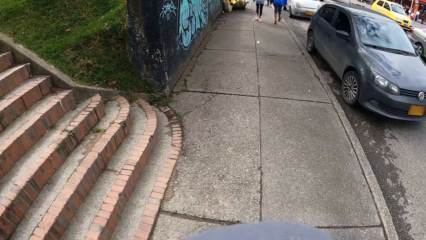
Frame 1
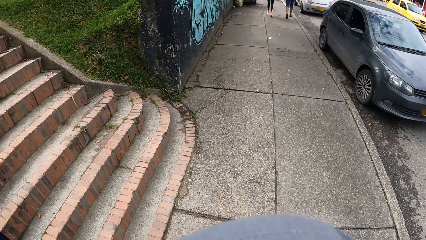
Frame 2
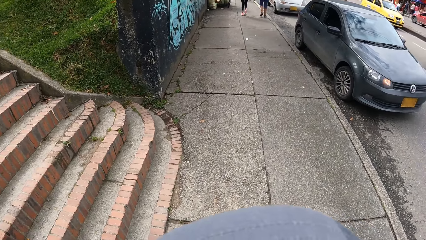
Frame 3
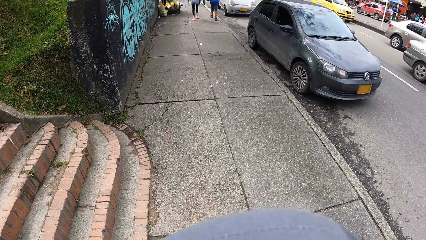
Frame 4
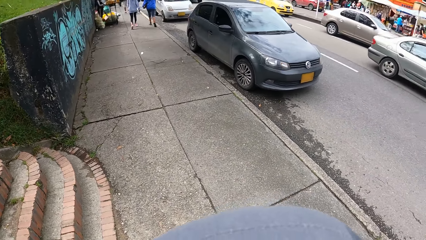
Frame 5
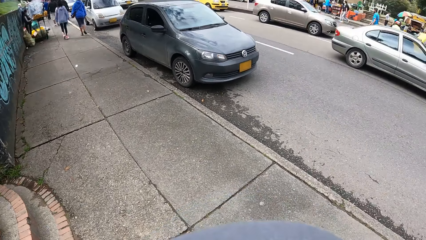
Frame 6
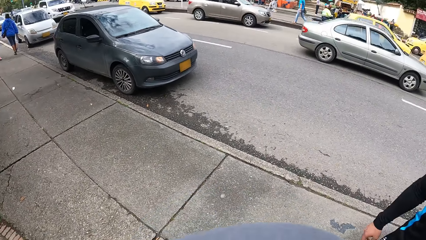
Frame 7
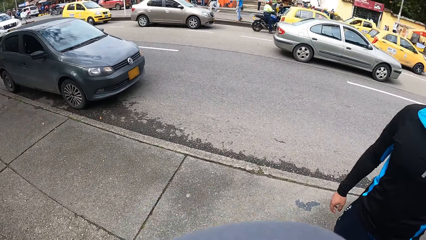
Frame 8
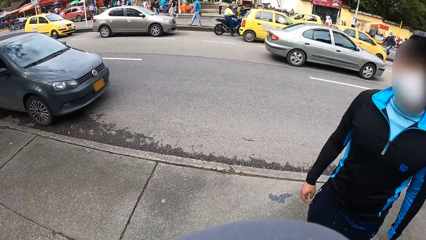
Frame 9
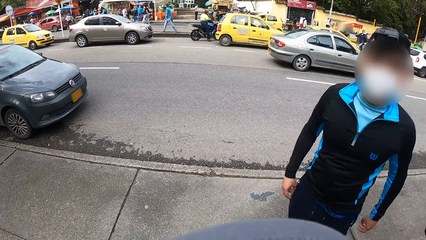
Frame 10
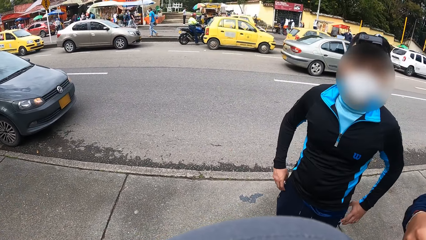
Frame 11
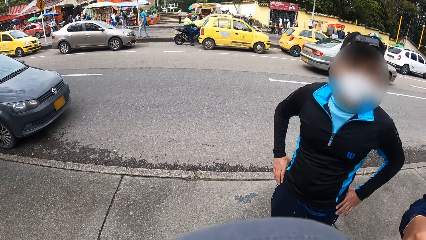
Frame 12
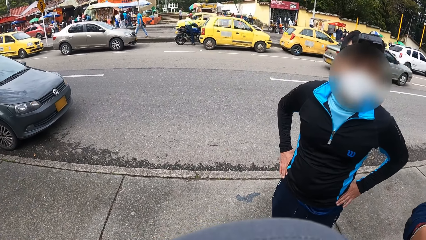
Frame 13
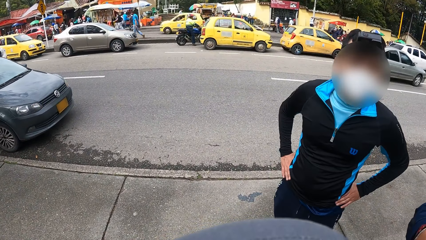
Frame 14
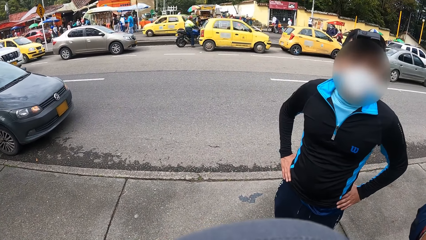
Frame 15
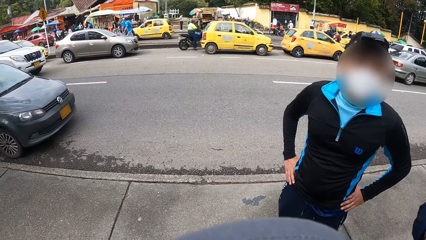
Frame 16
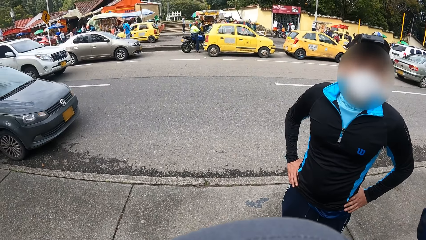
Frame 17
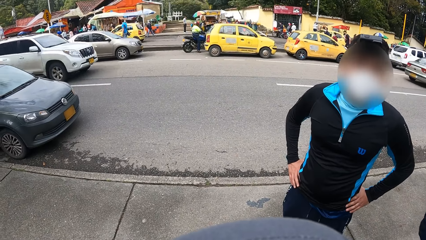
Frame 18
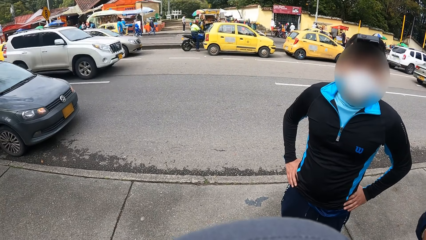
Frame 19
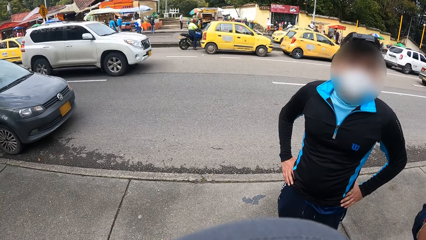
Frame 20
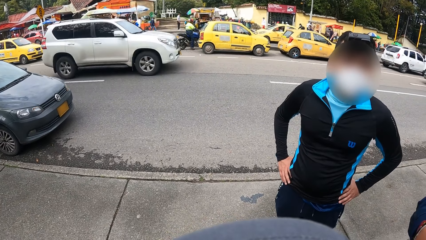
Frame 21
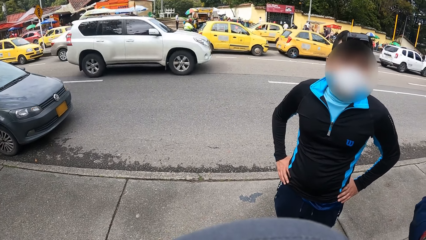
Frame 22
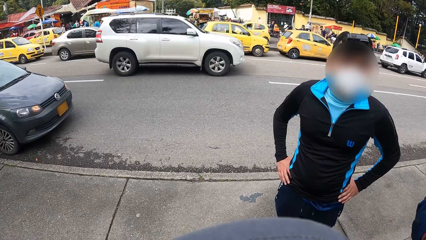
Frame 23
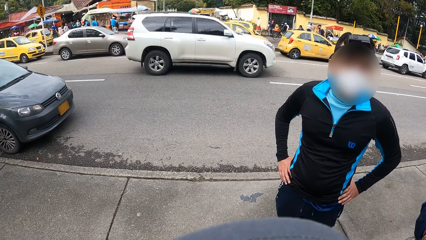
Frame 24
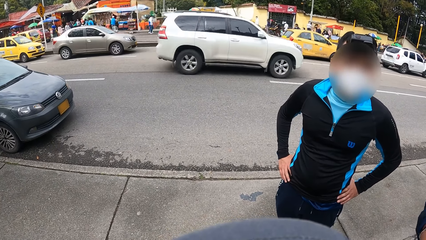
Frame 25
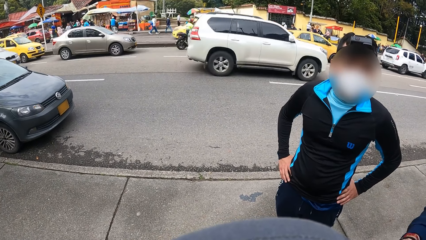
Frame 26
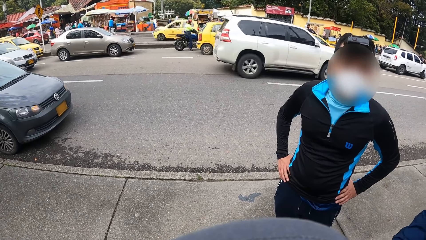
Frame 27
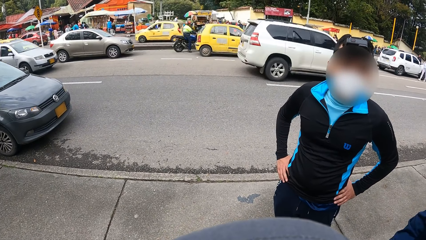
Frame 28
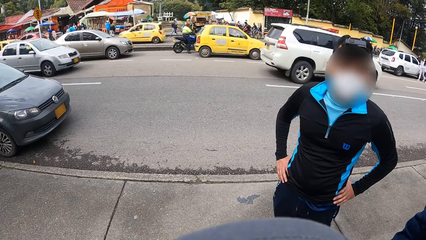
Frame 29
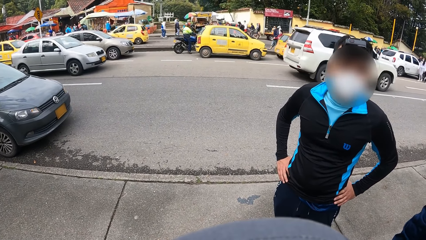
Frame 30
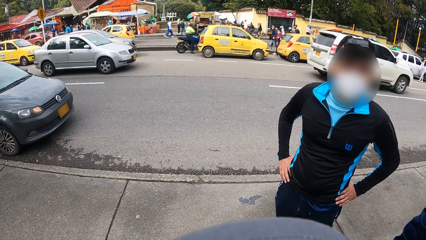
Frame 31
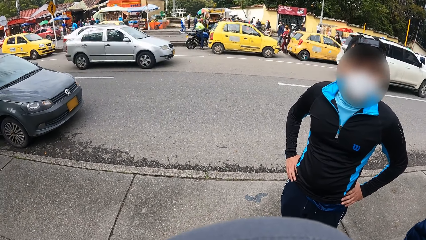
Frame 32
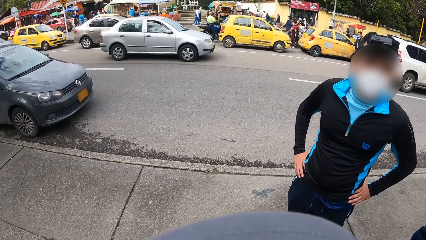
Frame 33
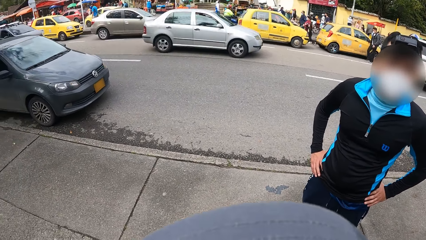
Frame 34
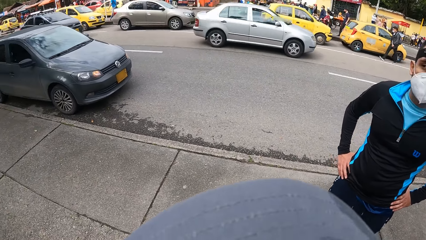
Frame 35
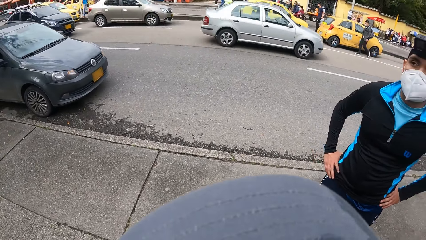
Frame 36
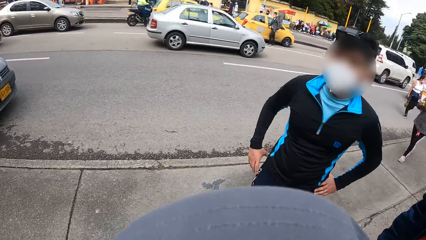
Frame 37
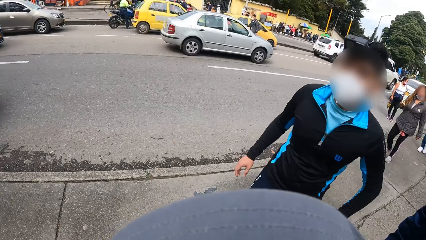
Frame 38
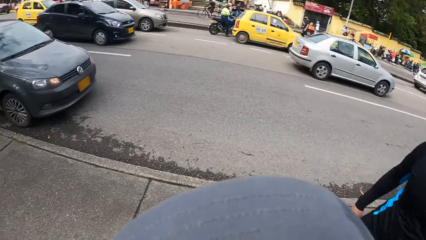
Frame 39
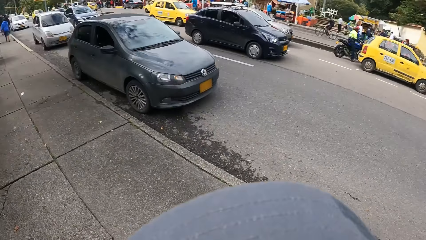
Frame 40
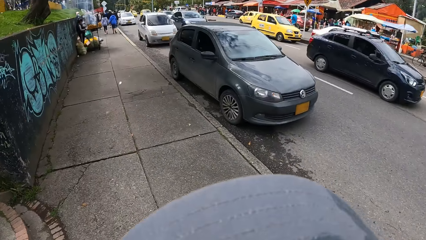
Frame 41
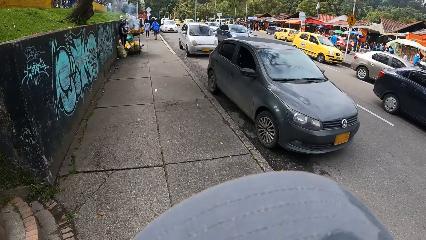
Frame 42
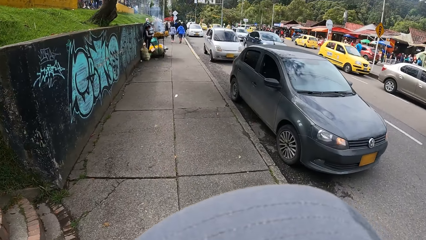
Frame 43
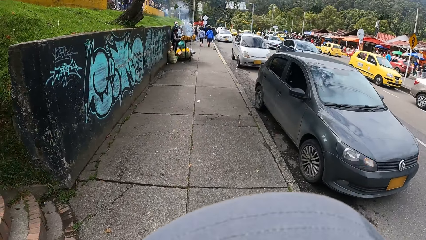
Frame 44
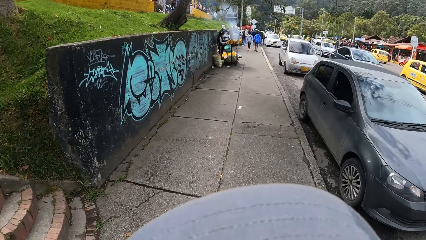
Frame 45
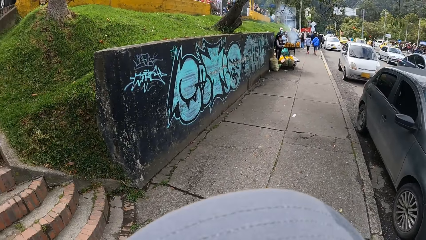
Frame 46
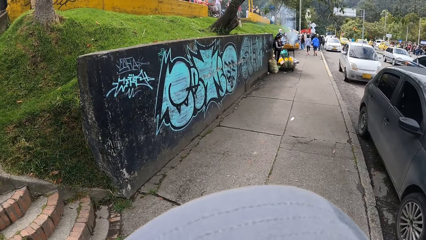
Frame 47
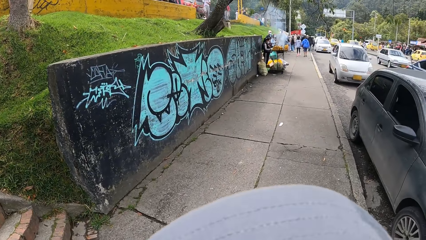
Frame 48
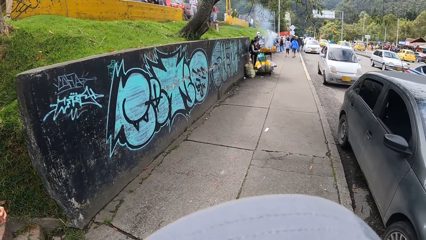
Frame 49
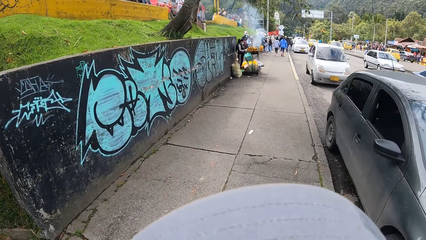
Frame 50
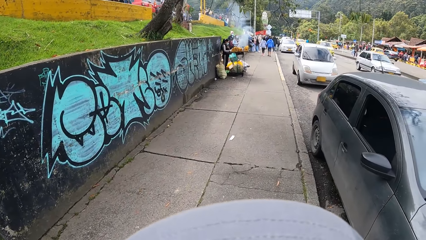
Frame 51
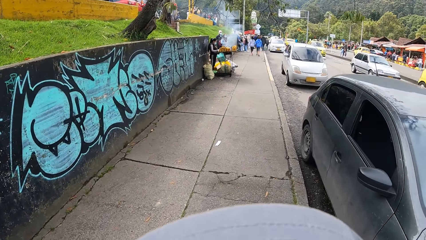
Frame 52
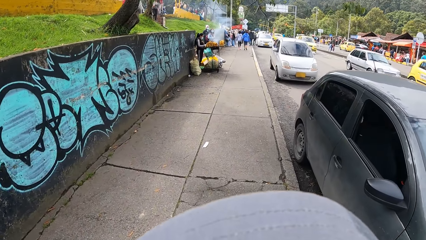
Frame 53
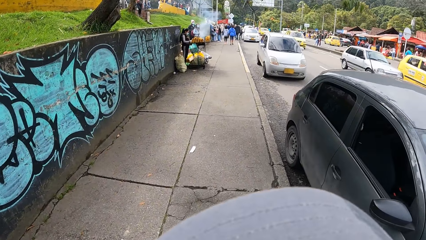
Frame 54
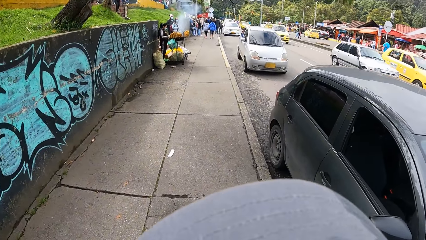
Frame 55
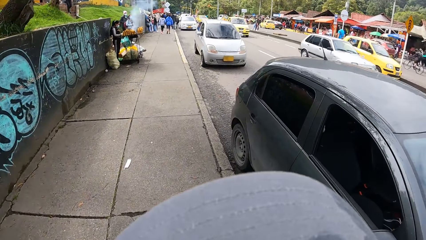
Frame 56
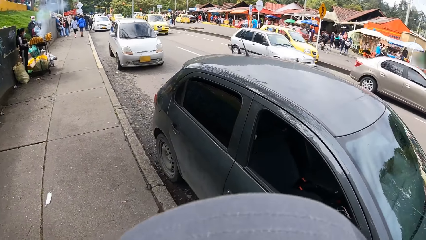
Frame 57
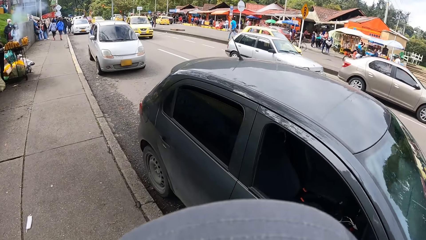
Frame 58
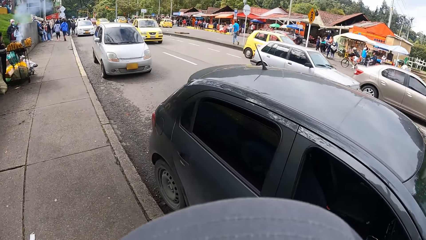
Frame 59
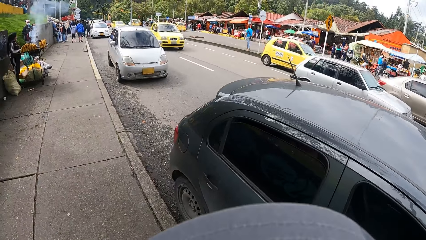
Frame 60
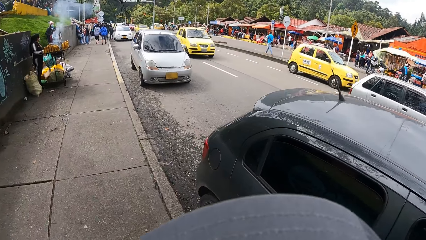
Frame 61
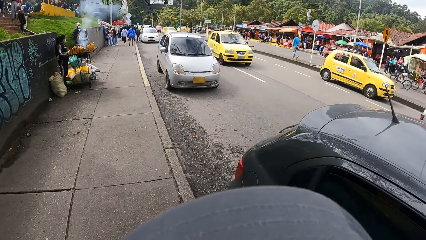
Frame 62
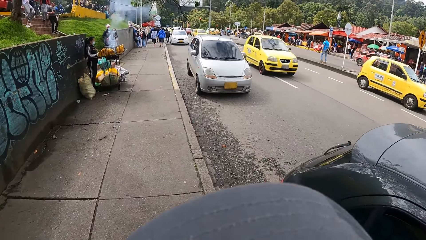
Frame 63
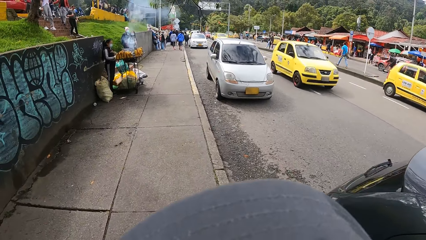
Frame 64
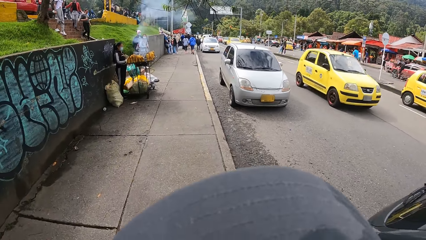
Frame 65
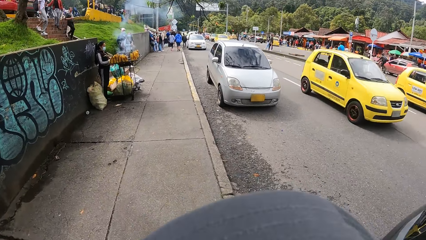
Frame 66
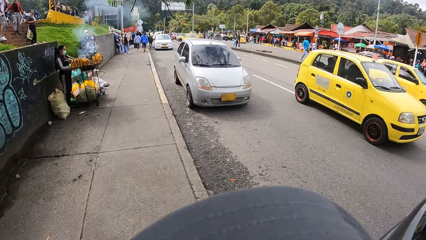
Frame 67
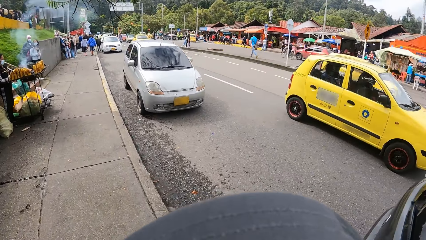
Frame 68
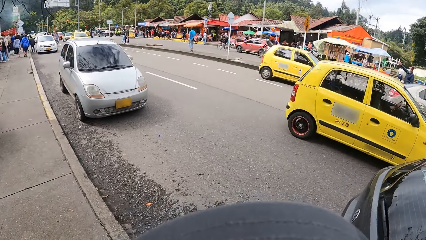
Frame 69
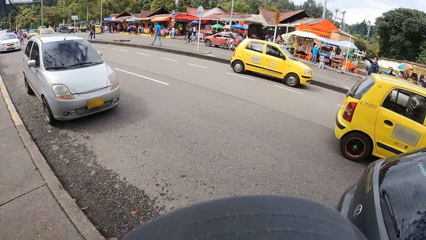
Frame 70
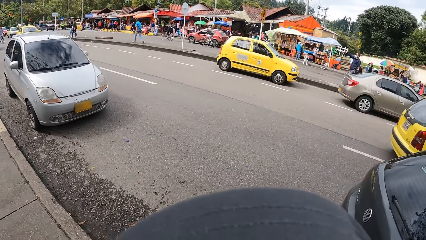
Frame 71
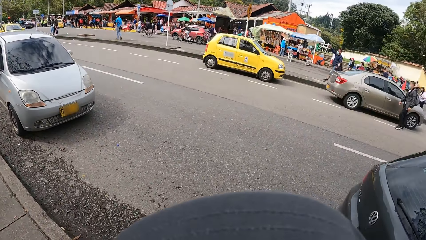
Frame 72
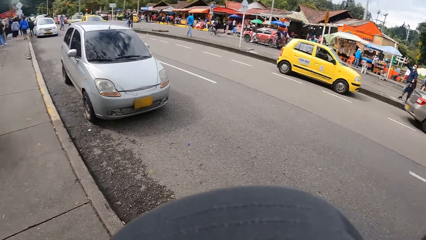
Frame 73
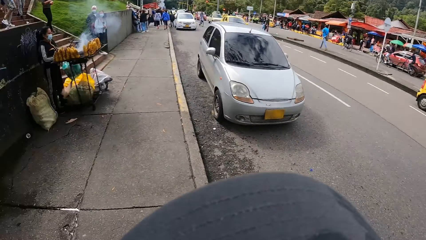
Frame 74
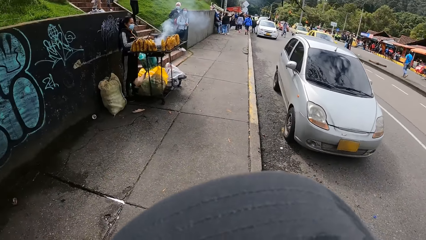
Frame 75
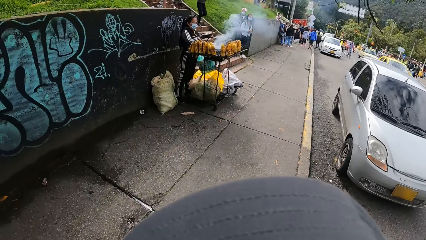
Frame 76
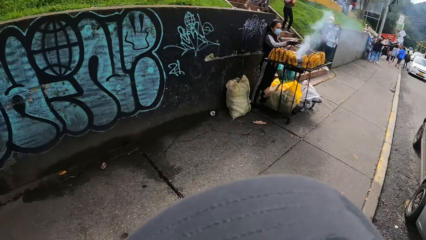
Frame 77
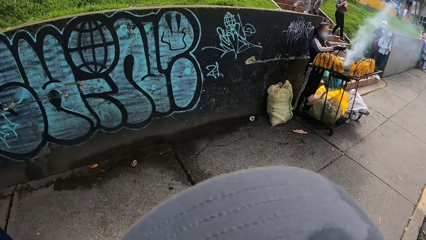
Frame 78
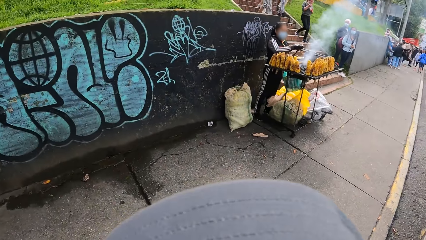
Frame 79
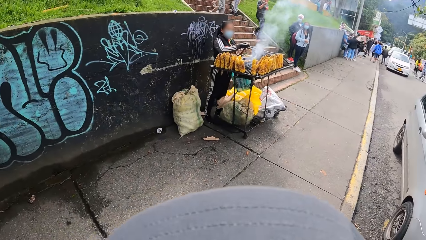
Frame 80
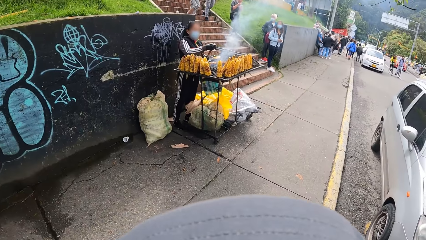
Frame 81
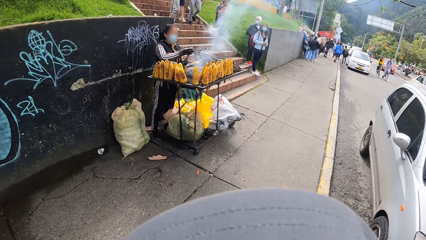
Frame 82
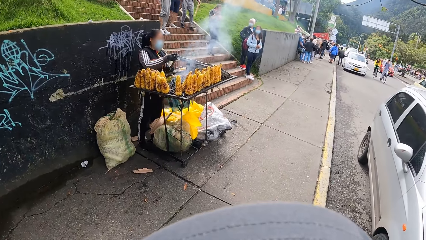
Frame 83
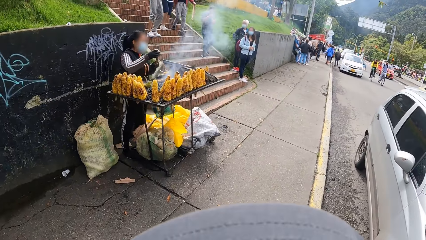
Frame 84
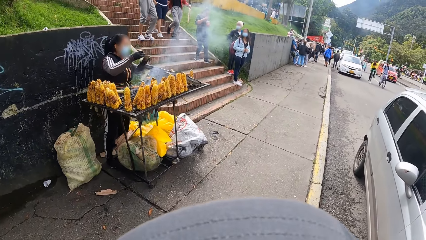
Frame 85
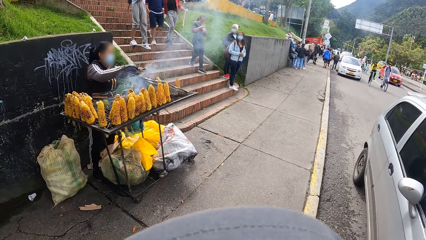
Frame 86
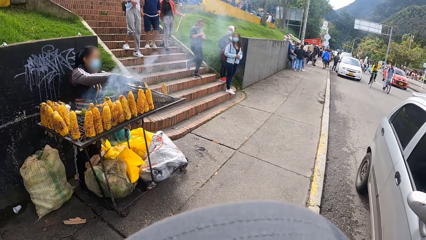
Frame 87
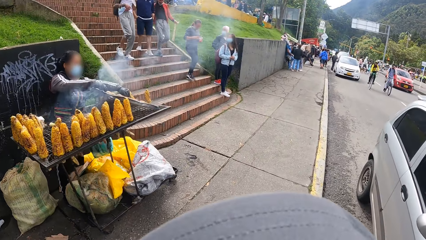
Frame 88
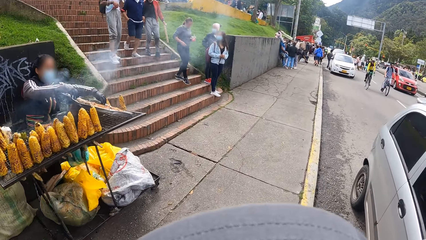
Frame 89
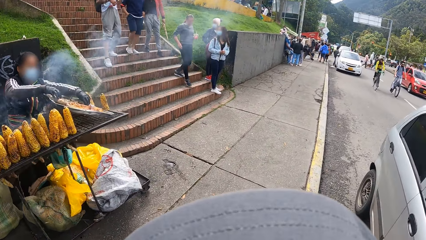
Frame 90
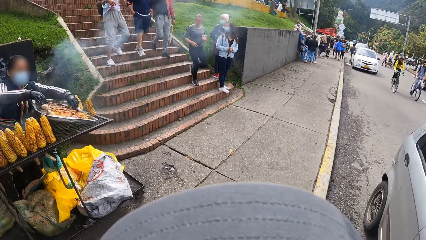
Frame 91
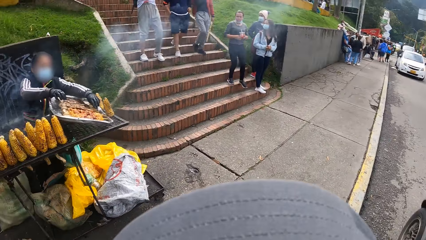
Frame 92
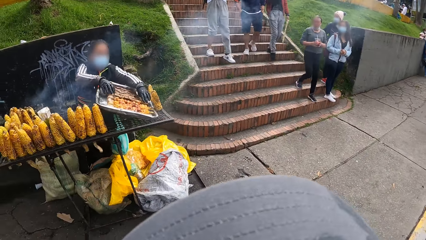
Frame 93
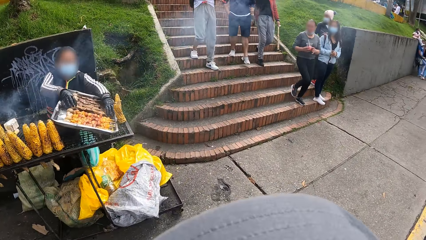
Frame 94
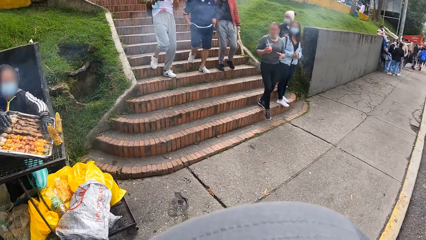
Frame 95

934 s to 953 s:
The camera wearer looks around in the street. A man holds his waist with both hands. The camera wearer looks around in the street. They walk on the pedestrian walk on the street.
